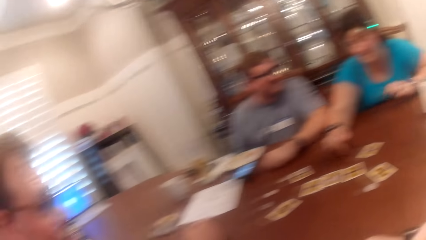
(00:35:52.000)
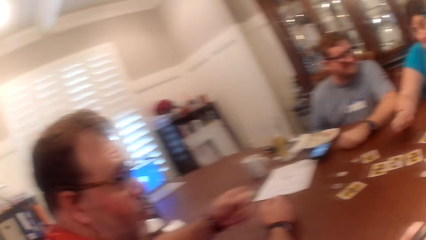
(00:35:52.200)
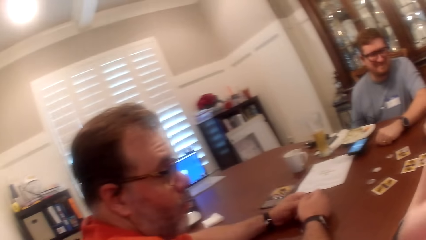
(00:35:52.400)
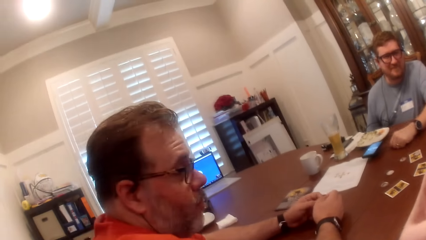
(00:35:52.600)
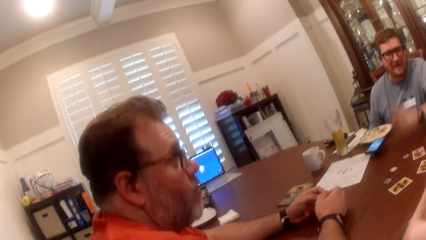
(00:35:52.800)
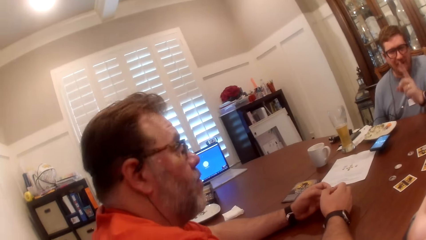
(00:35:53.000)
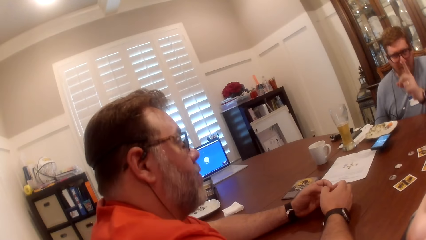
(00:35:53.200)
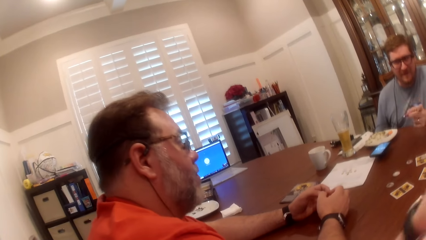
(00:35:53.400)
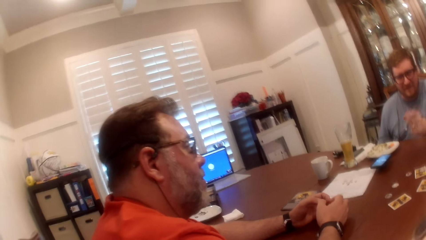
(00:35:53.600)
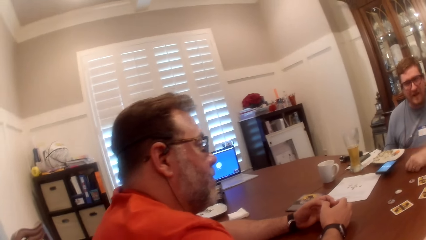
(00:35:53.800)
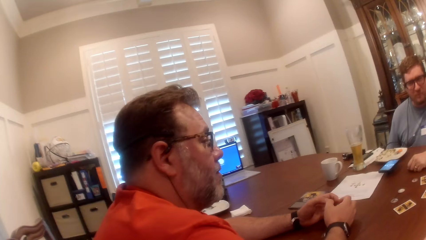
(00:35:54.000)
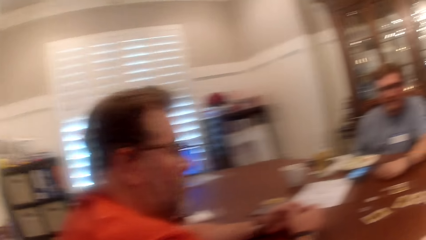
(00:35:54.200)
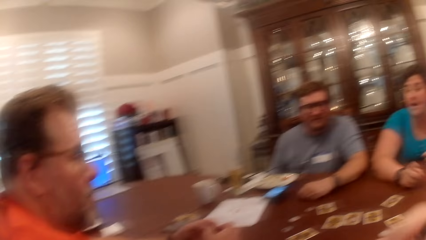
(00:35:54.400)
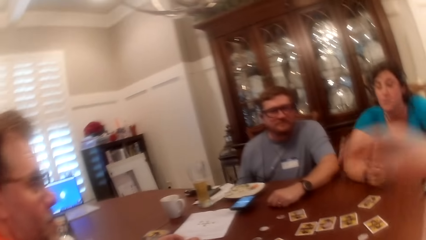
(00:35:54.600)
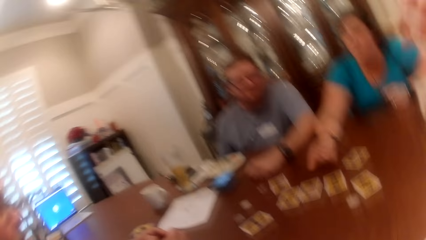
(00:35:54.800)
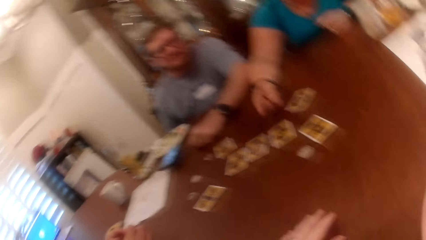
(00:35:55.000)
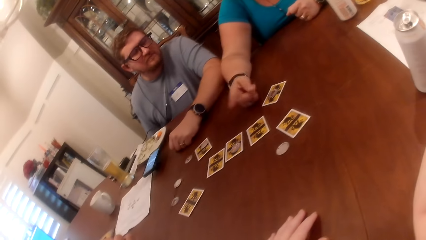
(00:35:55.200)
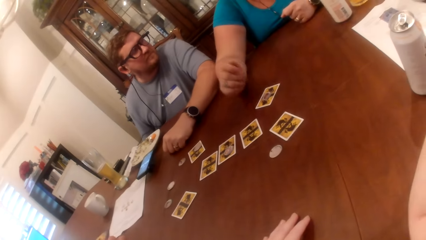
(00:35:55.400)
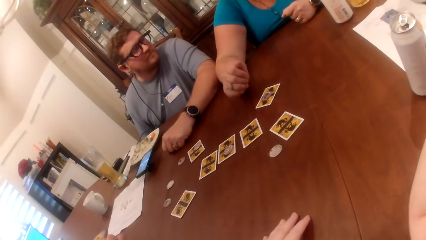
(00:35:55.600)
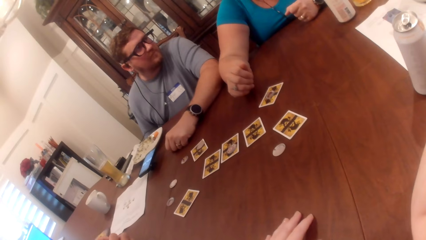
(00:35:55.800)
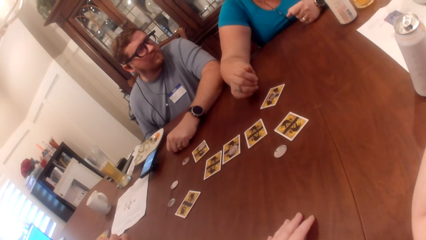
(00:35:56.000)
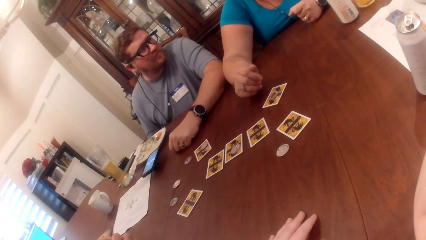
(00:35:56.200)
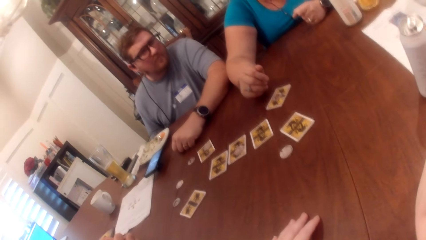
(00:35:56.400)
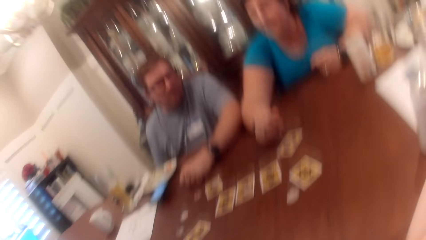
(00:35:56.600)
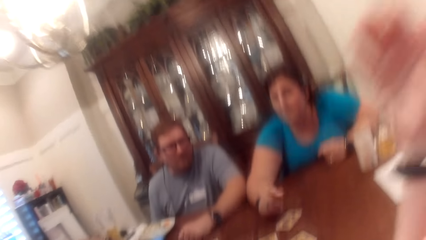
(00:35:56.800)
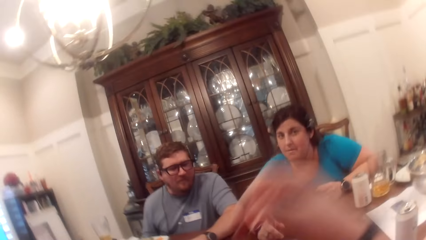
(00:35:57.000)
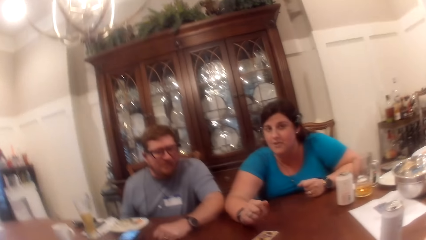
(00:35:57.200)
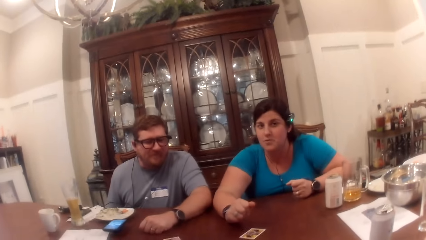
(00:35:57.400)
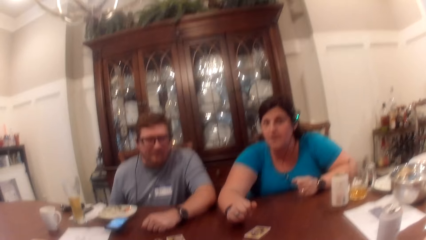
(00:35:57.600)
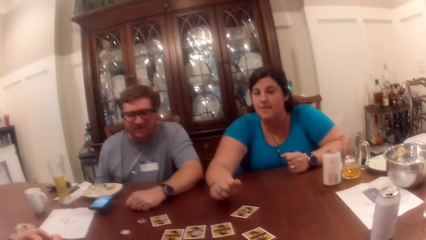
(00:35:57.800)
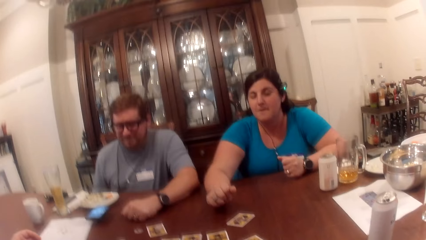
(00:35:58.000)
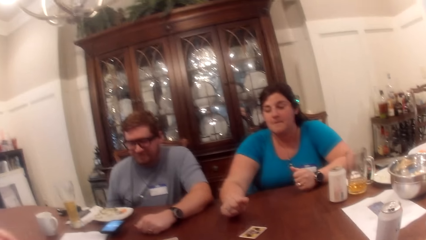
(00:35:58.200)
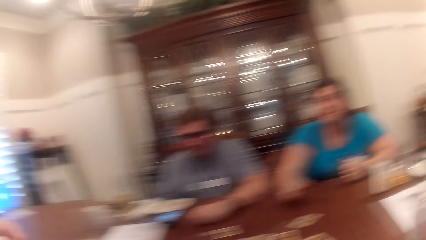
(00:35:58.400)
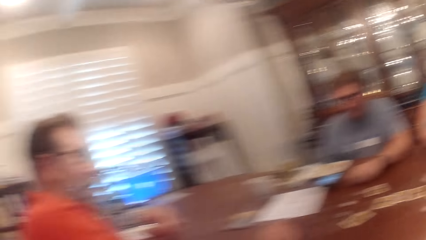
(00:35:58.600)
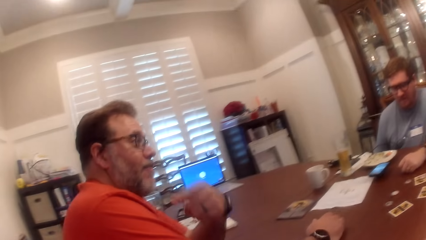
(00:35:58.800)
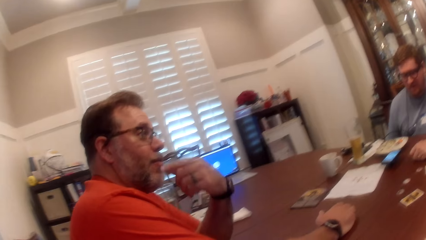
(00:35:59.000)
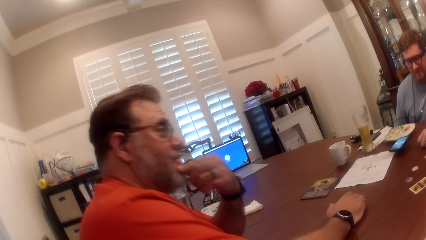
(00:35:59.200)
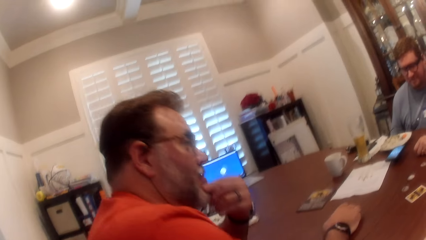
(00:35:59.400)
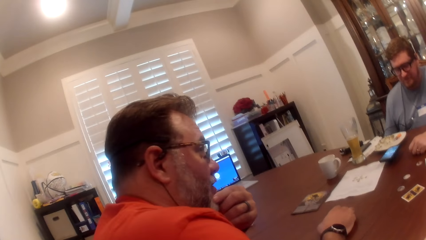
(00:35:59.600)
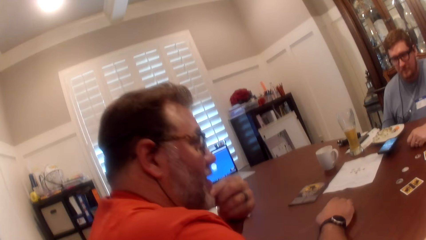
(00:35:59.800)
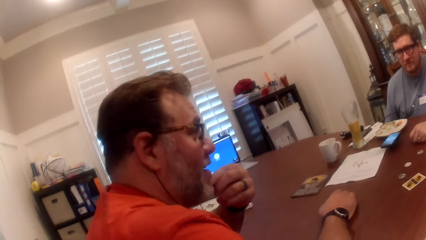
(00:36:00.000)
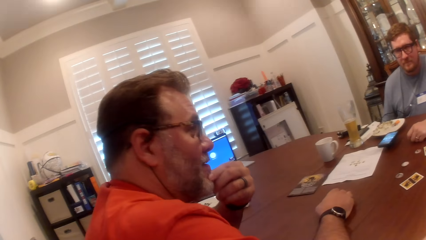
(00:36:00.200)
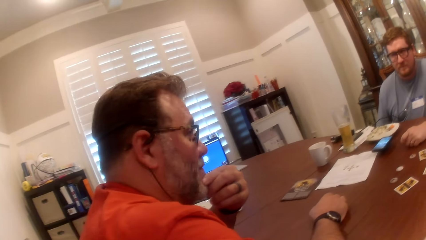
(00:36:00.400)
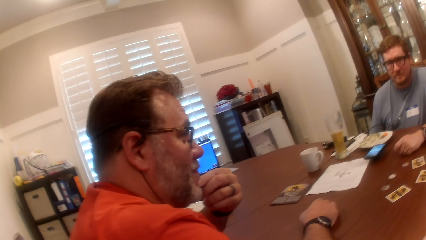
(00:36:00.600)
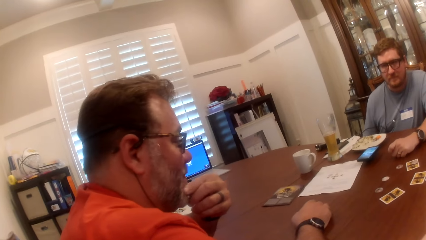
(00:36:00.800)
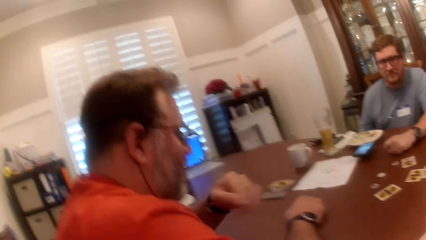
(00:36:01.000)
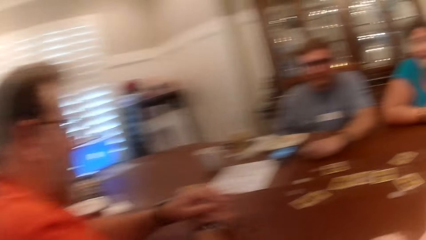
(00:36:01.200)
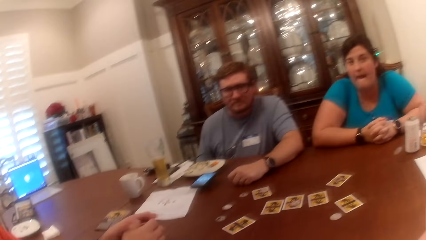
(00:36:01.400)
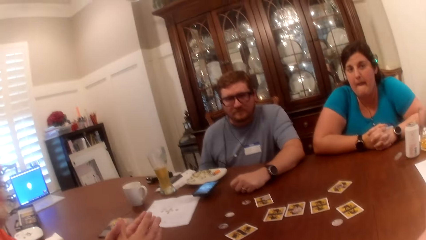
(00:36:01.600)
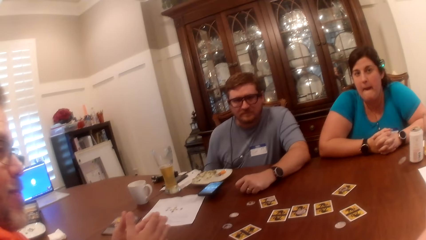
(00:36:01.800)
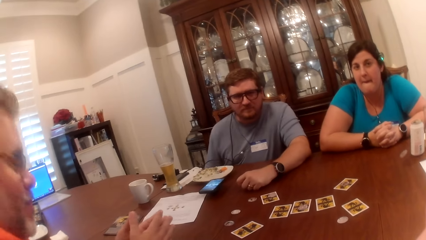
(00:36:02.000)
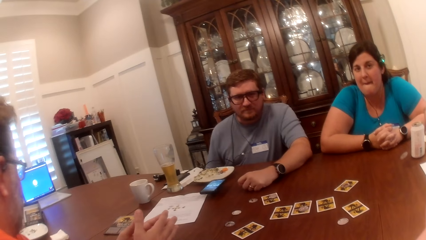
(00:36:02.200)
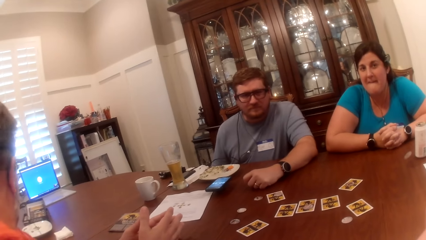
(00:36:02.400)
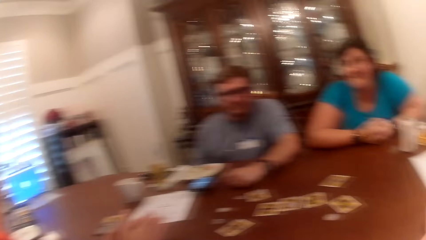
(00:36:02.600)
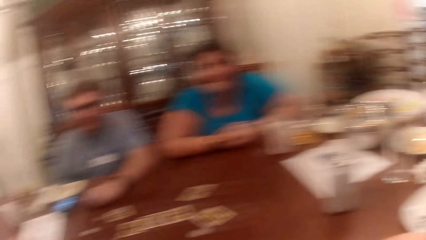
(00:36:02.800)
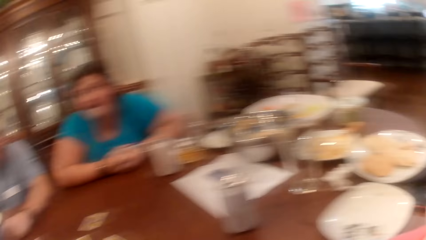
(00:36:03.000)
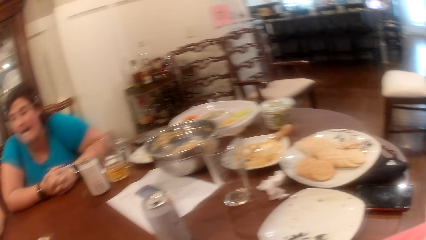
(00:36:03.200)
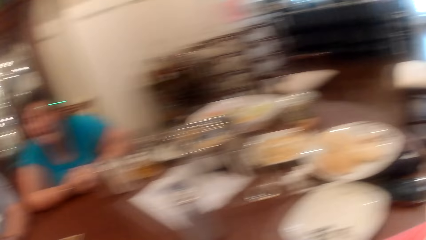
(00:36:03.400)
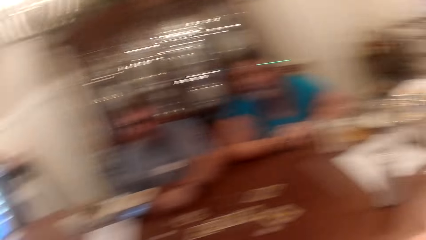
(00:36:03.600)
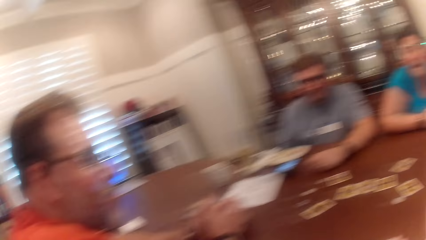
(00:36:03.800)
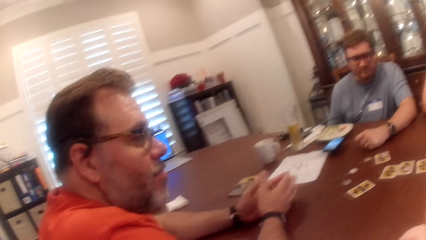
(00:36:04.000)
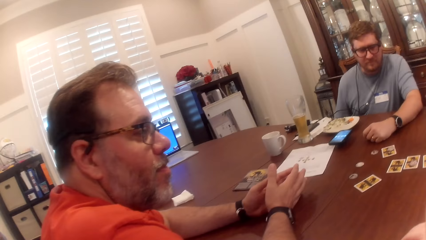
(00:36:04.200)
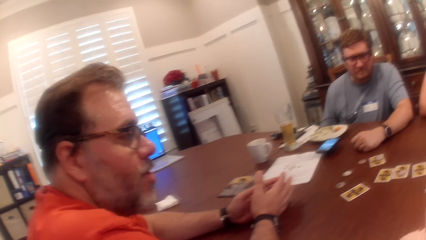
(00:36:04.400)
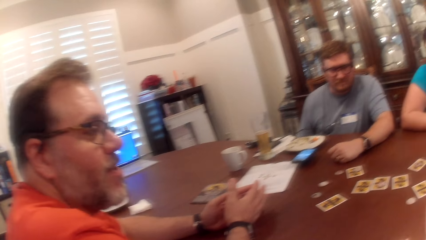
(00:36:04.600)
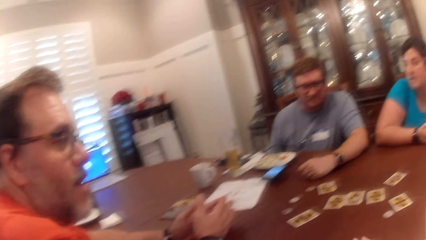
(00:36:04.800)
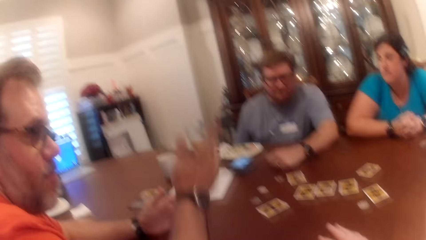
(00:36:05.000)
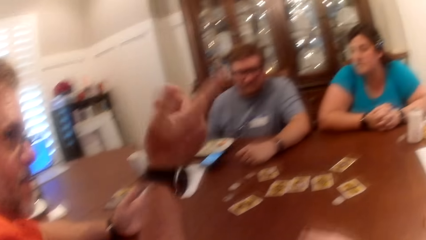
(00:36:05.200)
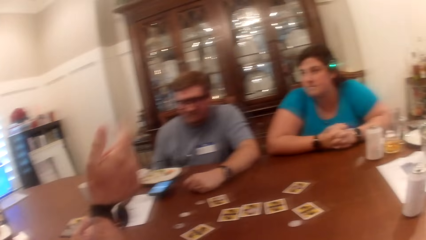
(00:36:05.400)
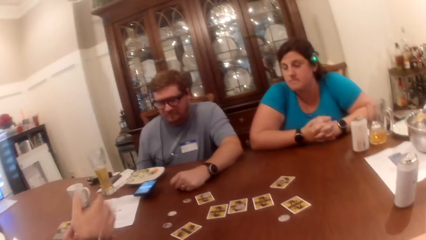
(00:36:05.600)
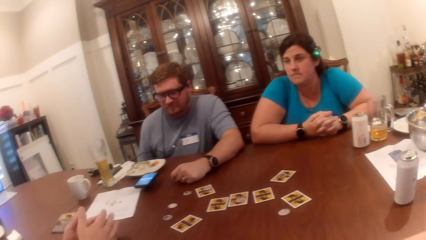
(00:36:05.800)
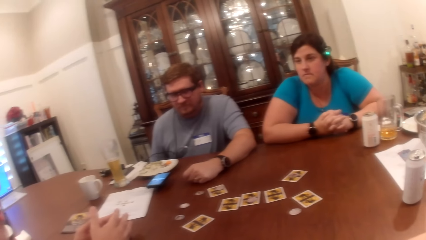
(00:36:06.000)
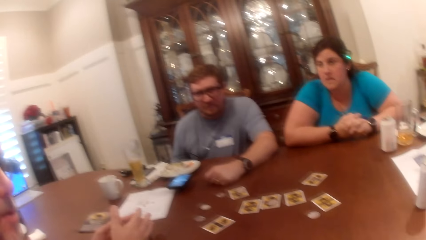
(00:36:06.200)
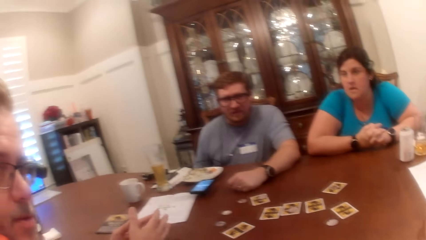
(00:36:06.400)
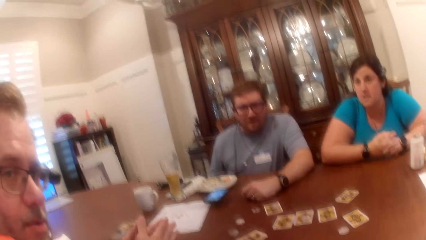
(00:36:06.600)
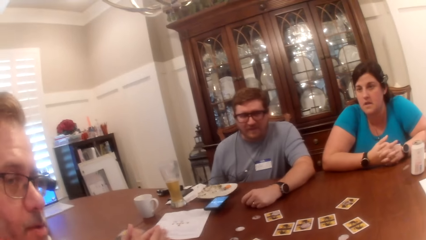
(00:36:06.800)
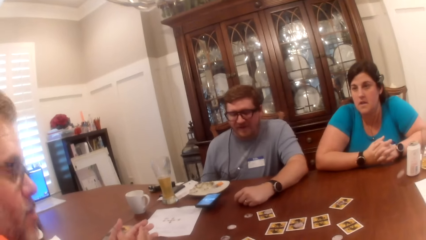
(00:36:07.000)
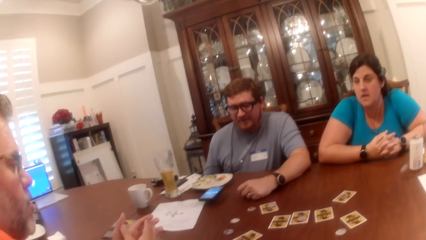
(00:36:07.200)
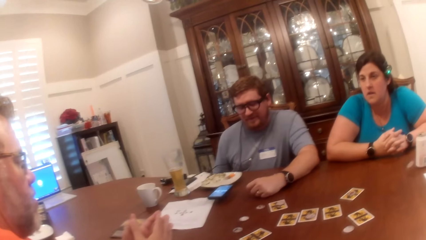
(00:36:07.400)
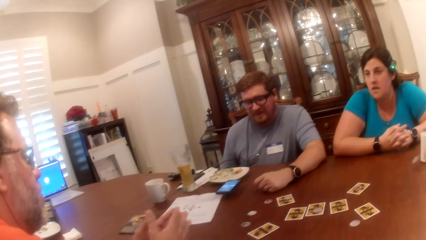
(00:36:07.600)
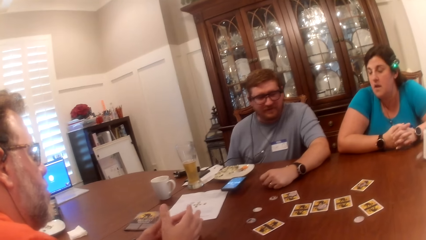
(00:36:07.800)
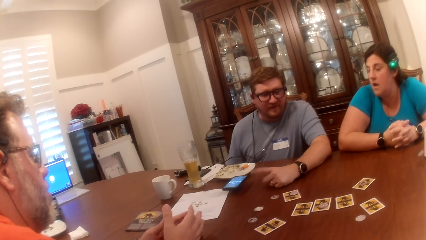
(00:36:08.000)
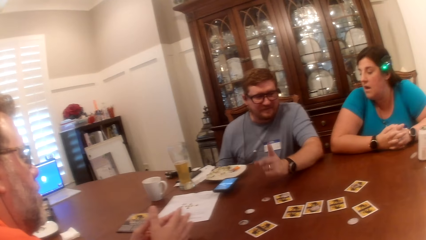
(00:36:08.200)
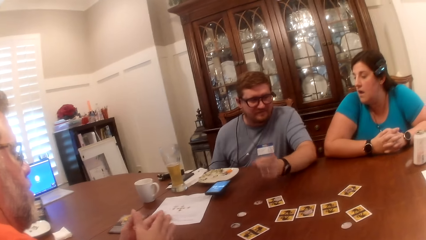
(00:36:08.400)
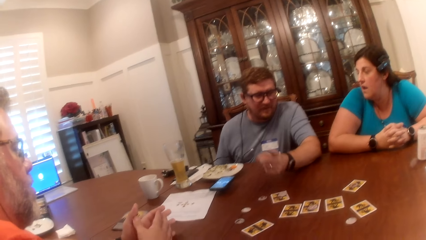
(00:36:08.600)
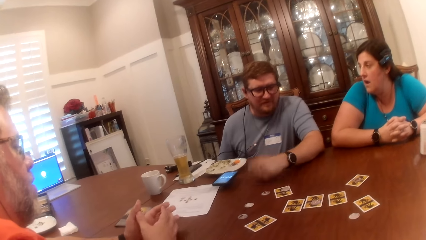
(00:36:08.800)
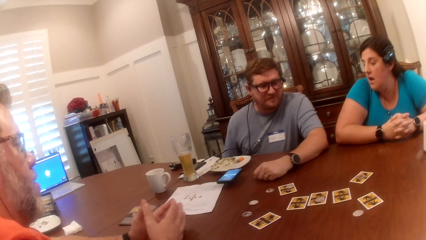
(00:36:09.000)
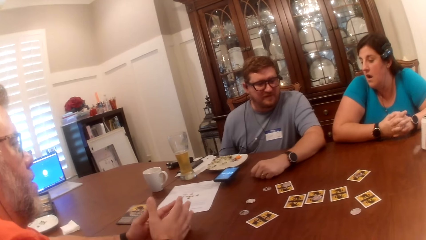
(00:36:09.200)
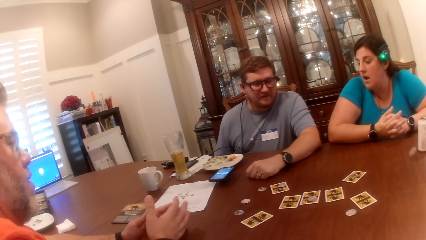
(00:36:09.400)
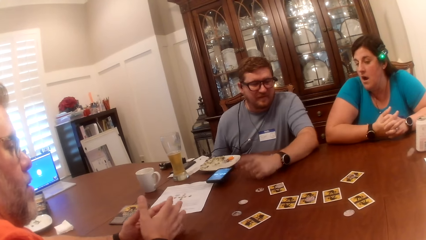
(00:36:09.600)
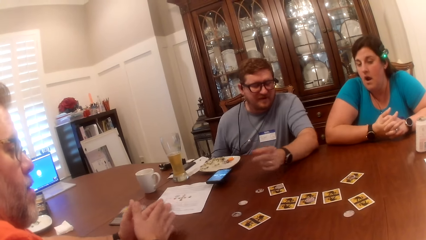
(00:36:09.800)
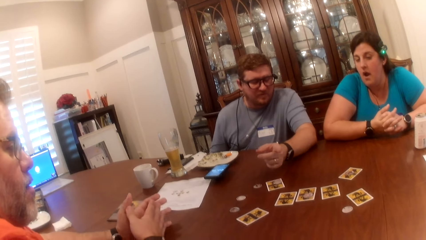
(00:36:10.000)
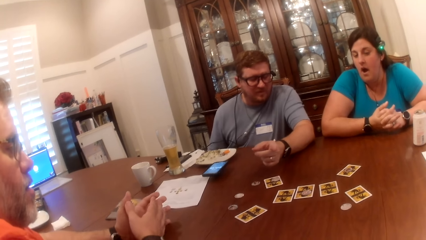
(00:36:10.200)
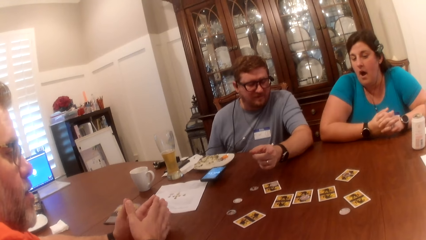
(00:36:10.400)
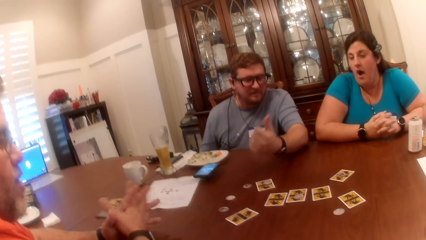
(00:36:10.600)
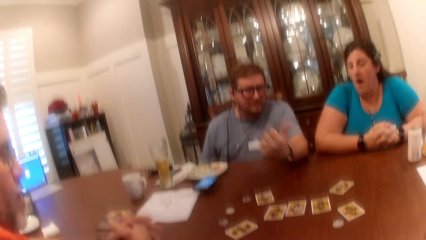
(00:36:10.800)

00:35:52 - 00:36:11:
A person nods the head. The camera wearer lifts the hand. They drop the hand. The first person points at another person. A third person speaks up and points at the camera wearer.
